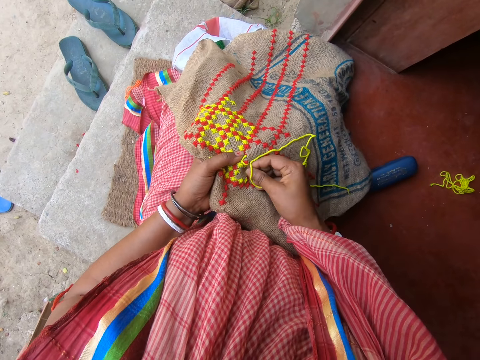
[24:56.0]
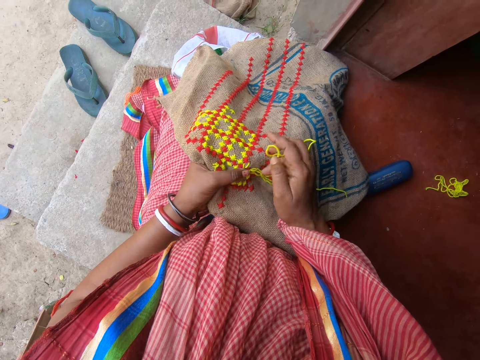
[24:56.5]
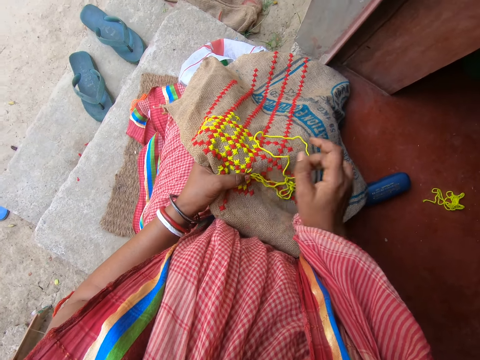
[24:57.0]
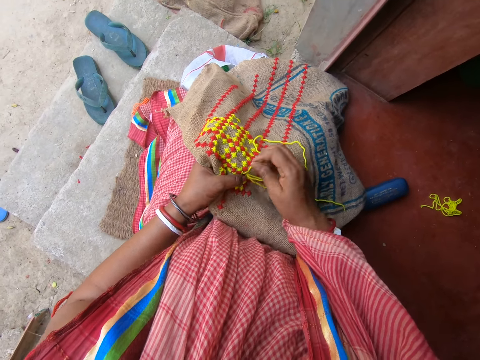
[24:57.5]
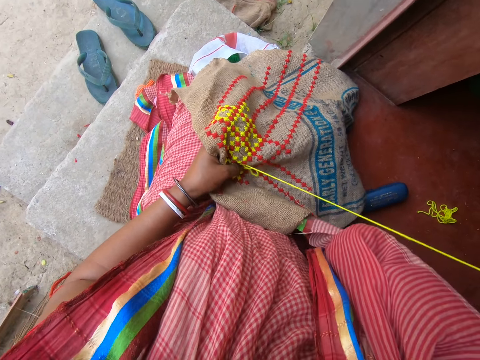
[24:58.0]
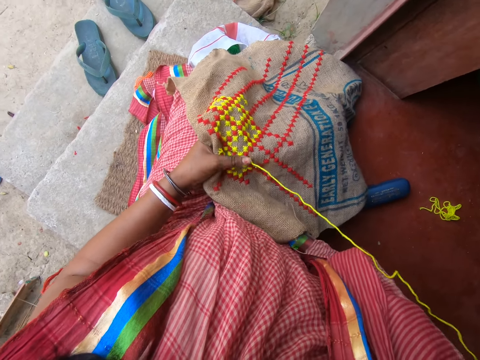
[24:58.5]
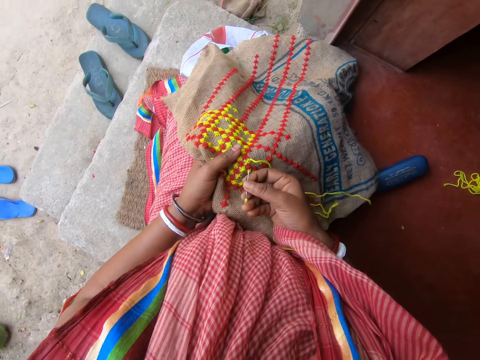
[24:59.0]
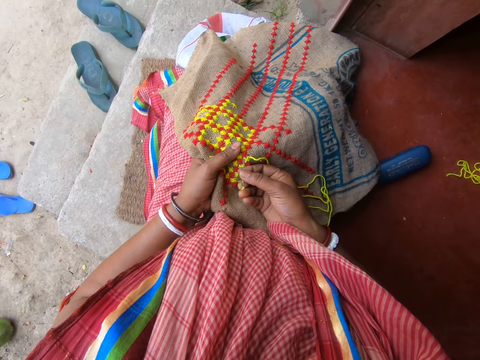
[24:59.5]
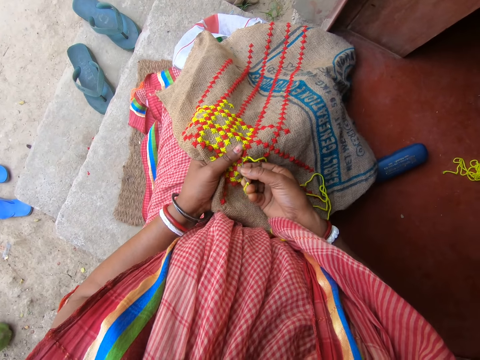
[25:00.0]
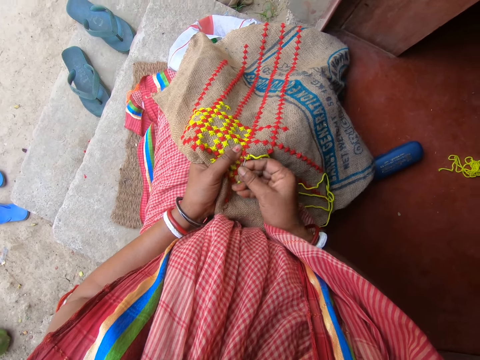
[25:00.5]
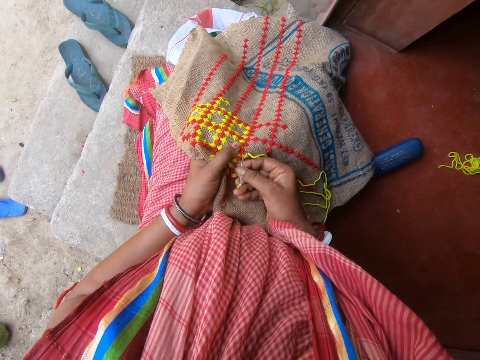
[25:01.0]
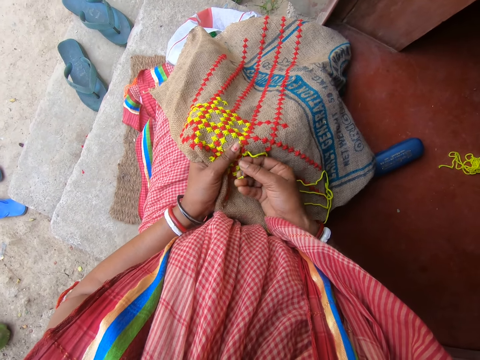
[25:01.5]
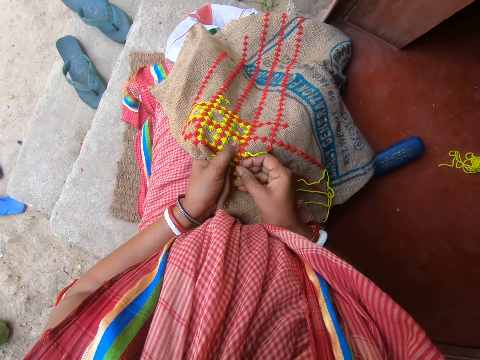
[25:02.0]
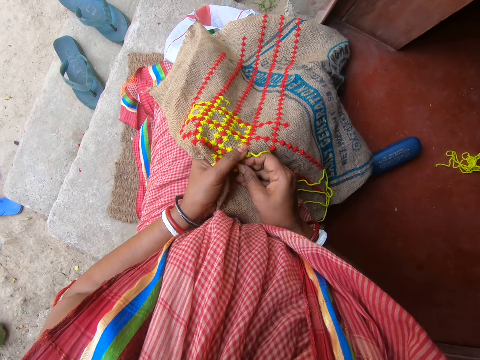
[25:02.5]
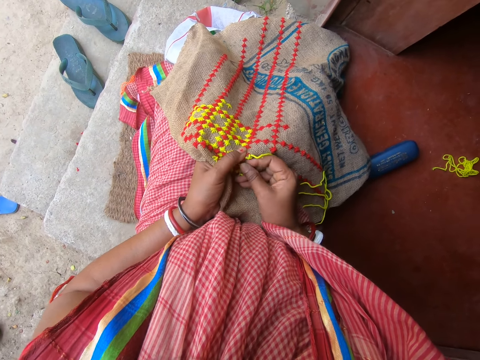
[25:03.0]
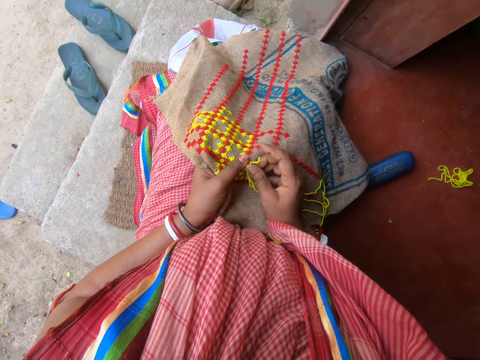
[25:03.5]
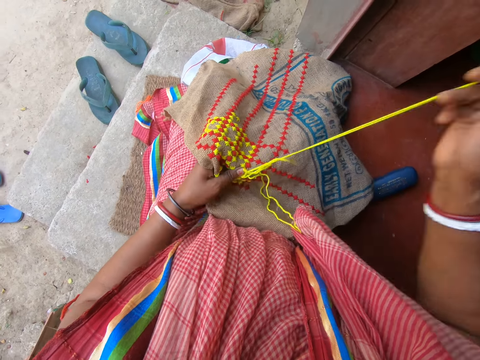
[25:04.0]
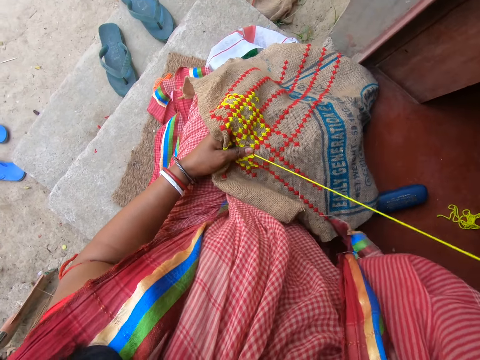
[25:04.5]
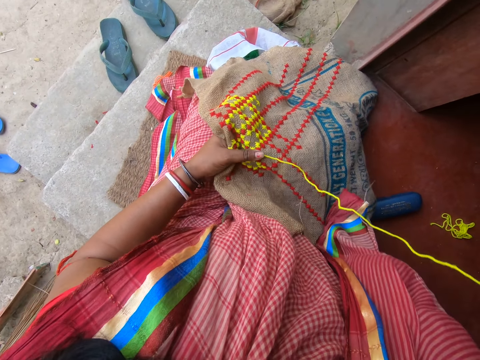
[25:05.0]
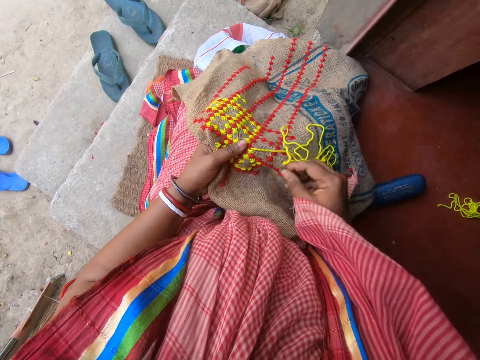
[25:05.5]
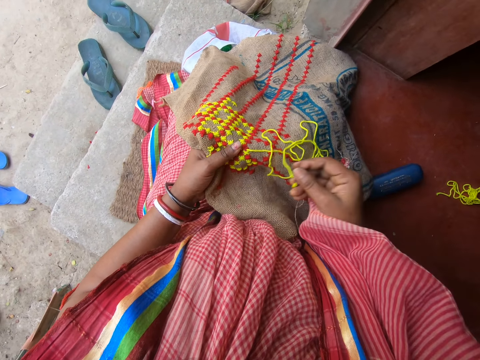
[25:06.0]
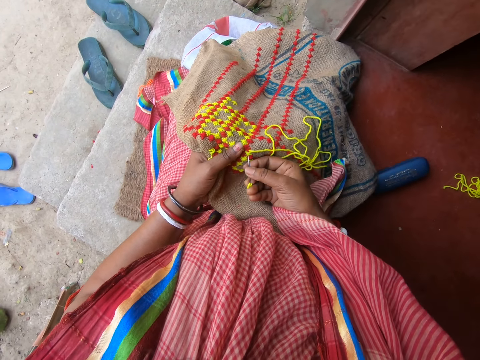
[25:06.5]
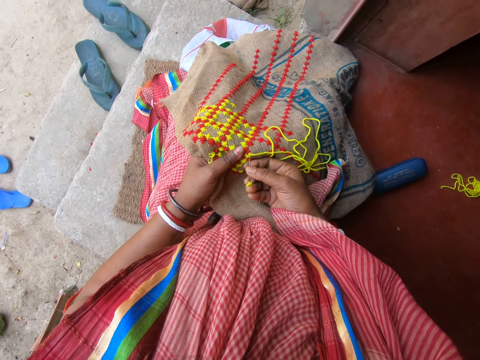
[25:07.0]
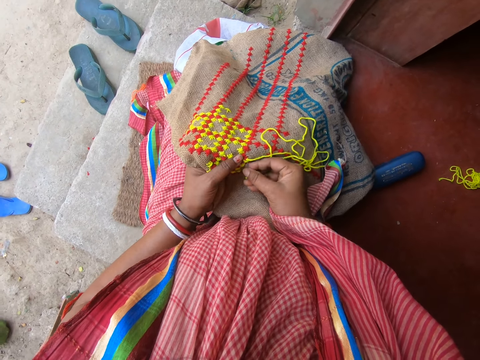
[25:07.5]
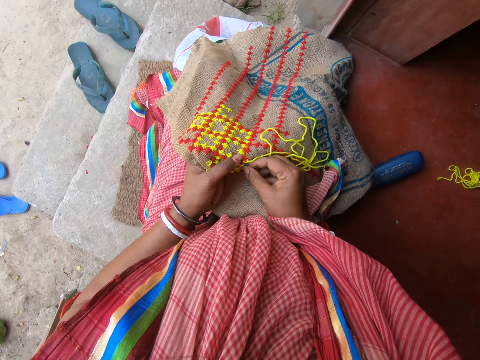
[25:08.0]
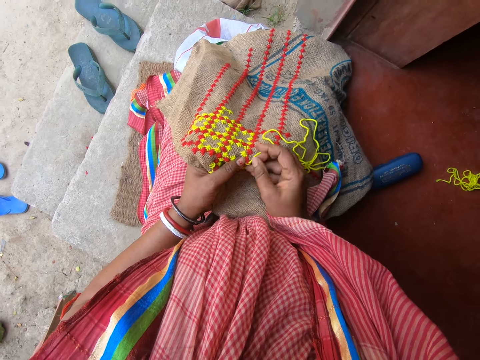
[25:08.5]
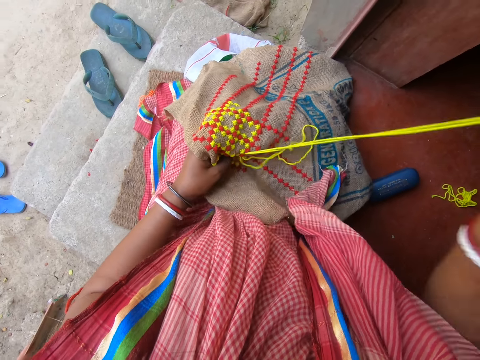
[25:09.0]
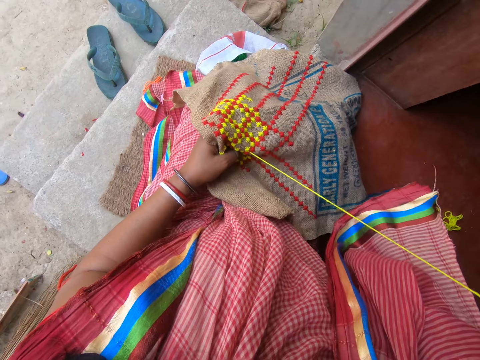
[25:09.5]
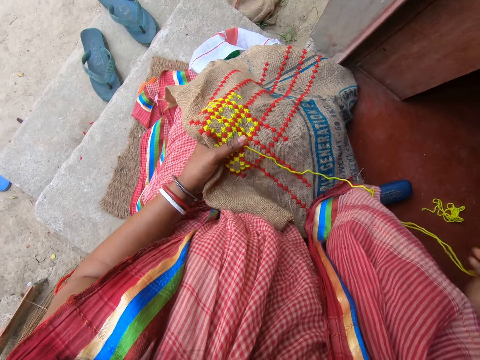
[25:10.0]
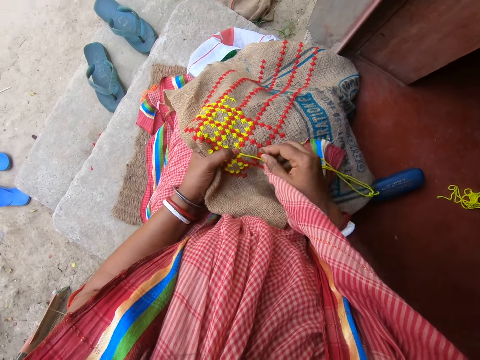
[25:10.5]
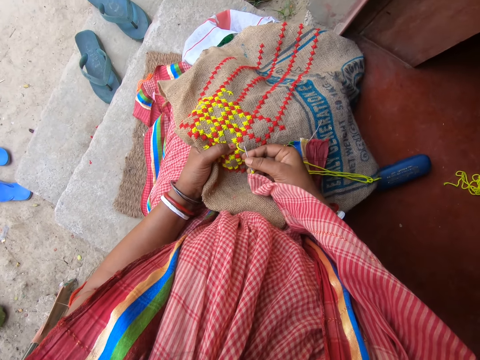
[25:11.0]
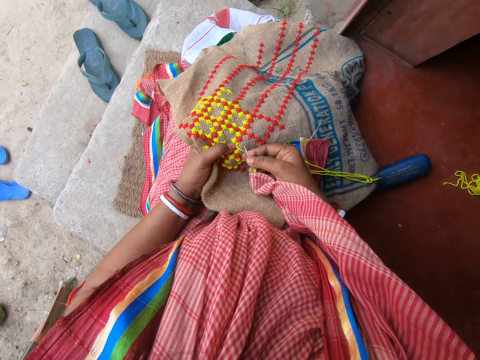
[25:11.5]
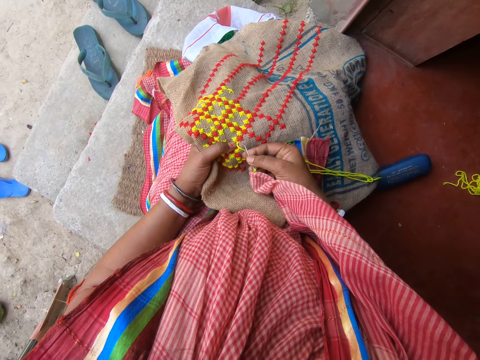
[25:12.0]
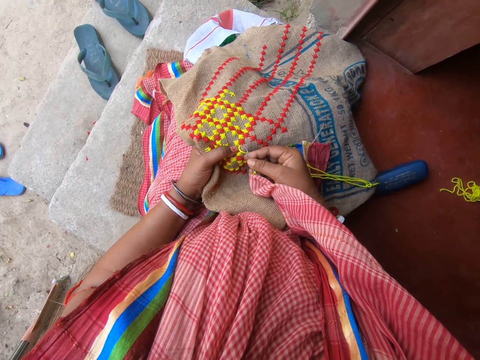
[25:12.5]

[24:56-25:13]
The camera wearer holds the threaded needle in the fabric with her right hand. She pulls the threaded needle in the fabric with her right hand. She sews a pattern on the fabric with the threaded needle in her right hand. A man interacts with the camera wearer.

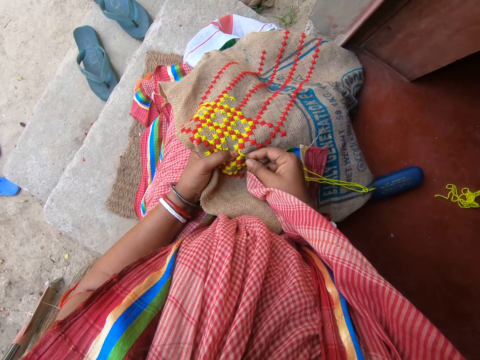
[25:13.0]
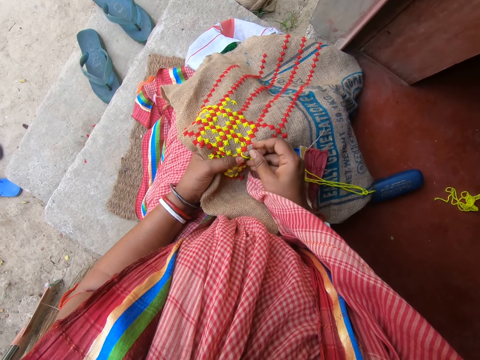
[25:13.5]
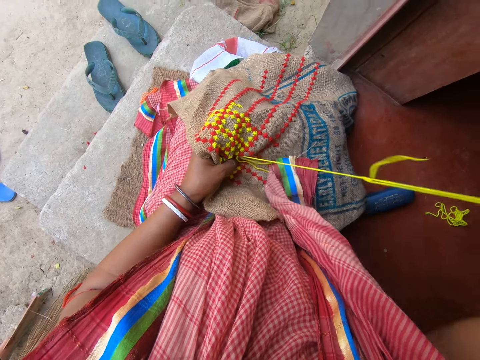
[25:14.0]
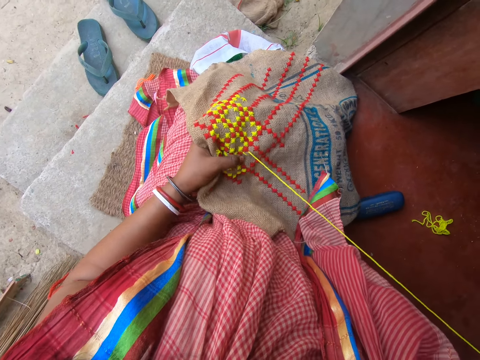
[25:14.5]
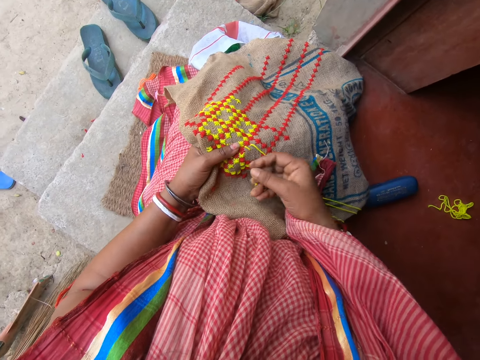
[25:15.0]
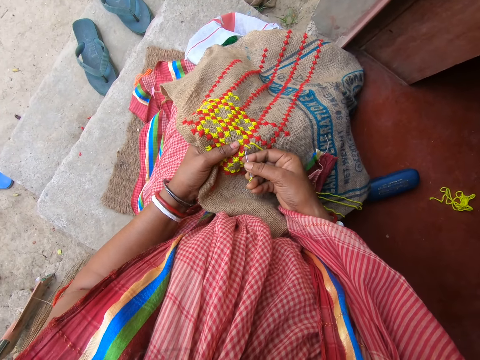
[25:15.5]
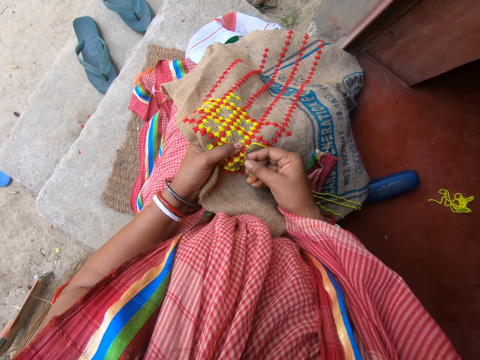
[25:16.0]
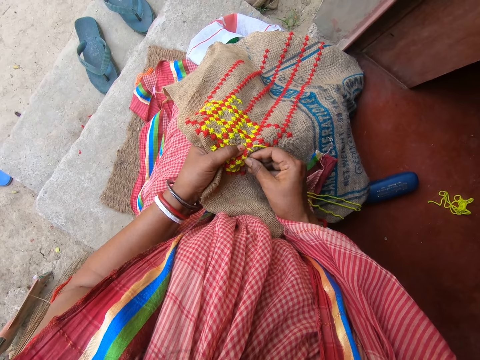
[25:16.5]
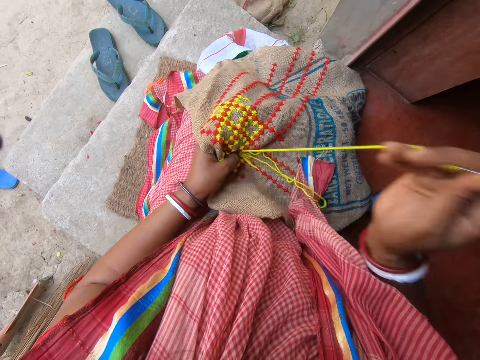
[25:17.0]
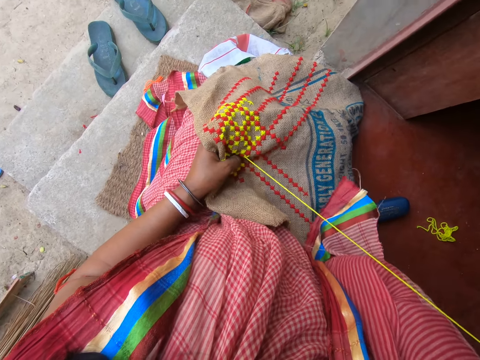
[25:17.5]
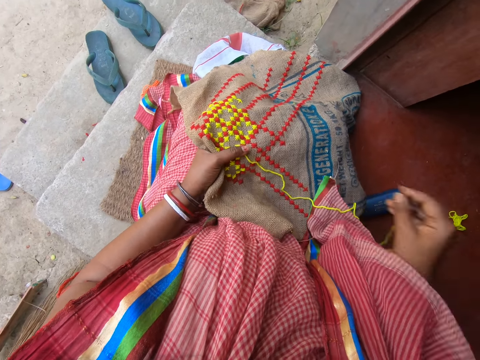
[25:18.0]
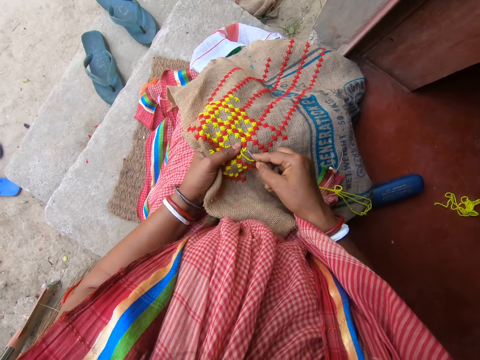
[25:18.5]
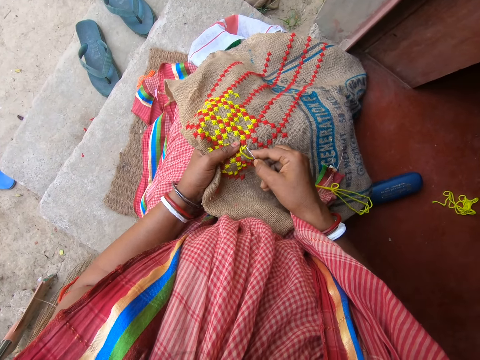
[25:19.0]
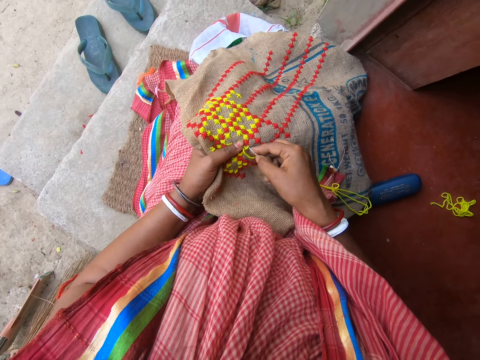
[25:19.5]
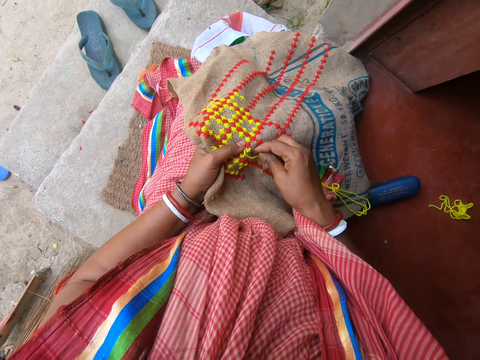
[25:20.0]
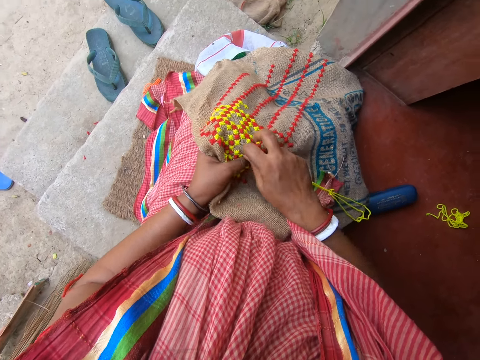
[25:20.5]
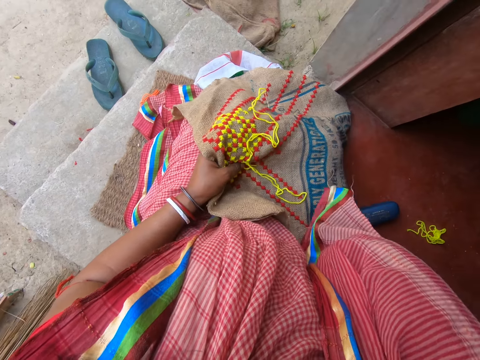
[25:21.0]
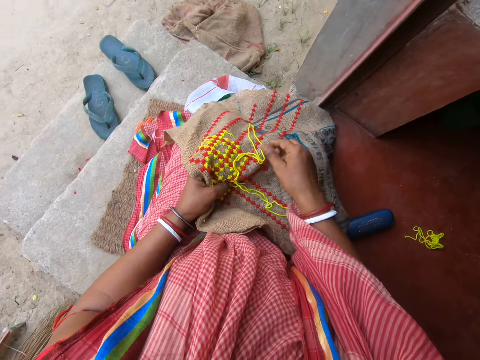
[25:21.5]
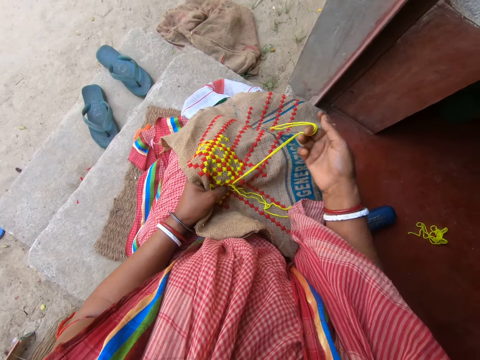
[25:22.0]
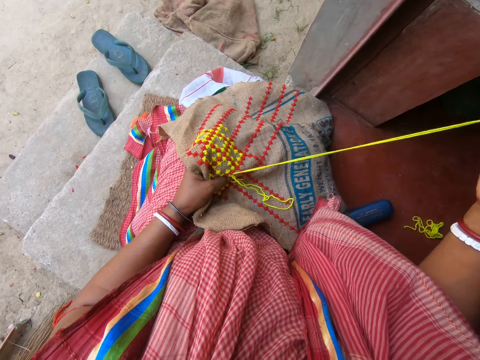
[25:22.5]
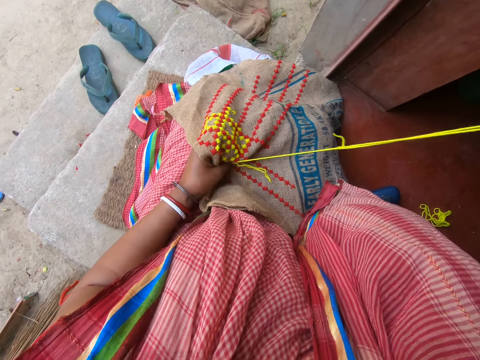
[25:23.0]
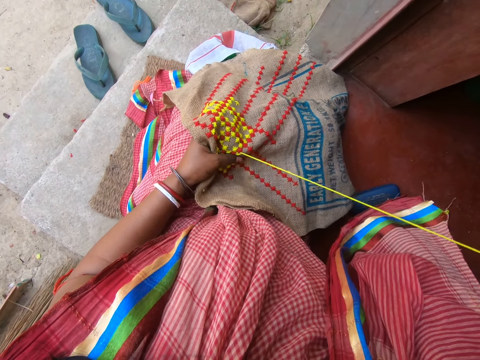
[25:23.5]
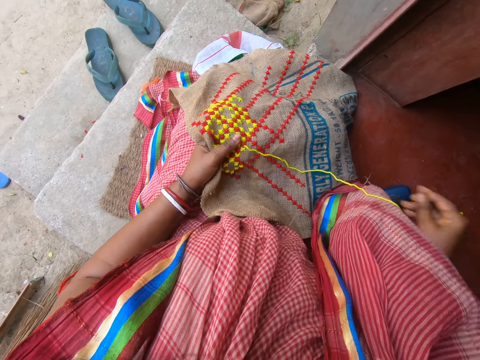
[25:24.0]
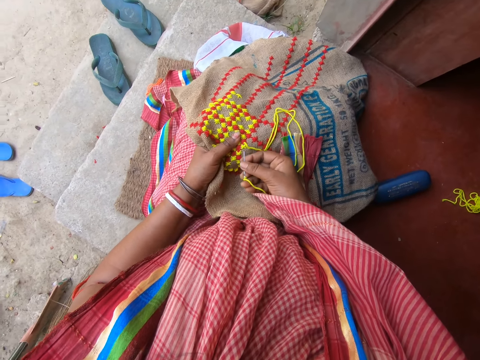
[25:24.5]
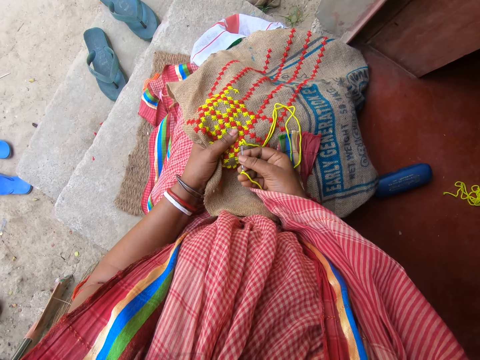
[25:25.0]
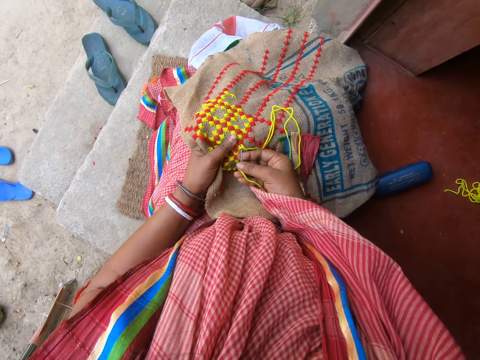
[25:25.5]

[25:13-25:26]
The camera wearer drops the threaded needle on the fabric with her right hand. She picks the threaded needle from the fabric with her right hand. She pulls the threaded needle in the fabric with her right hand. She sews a pattern on the fabric with the threaded needle in her right hand.
